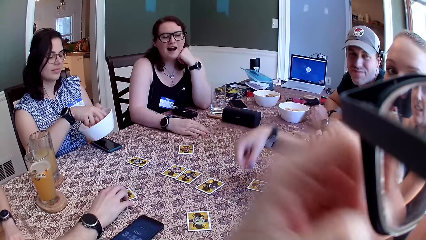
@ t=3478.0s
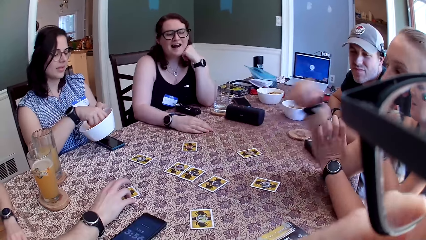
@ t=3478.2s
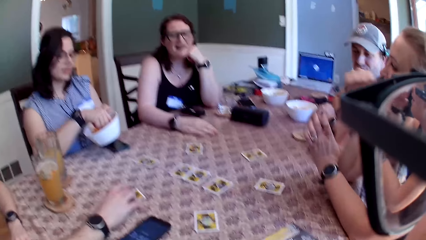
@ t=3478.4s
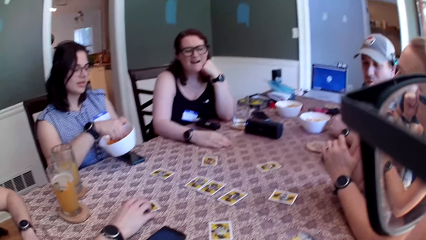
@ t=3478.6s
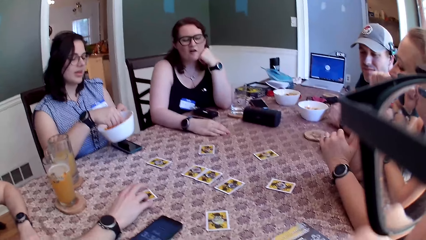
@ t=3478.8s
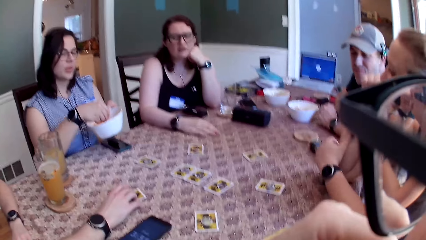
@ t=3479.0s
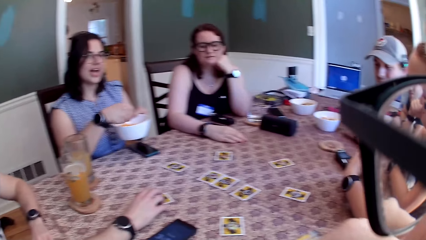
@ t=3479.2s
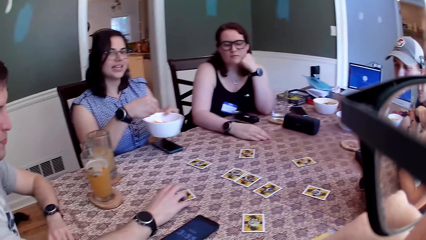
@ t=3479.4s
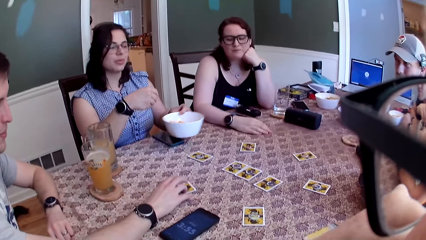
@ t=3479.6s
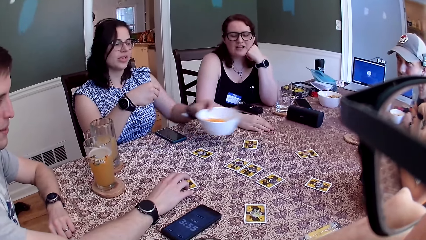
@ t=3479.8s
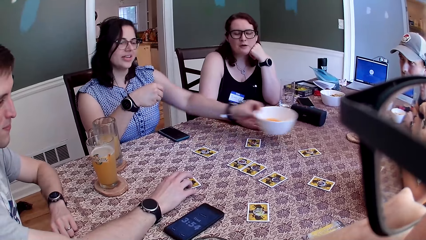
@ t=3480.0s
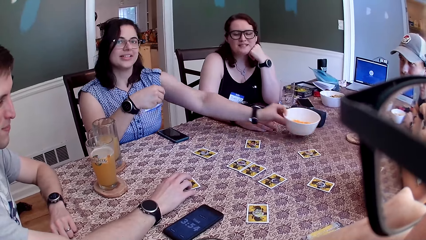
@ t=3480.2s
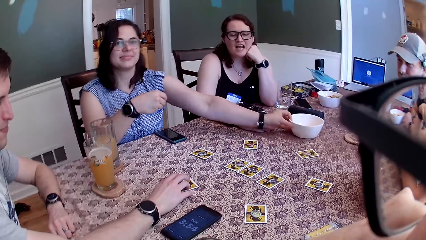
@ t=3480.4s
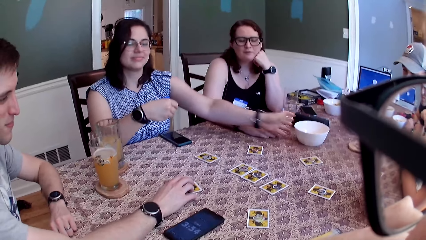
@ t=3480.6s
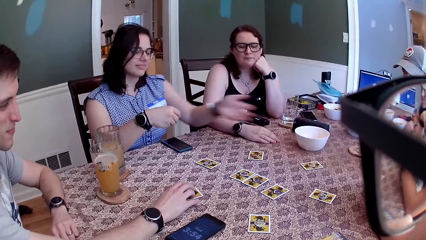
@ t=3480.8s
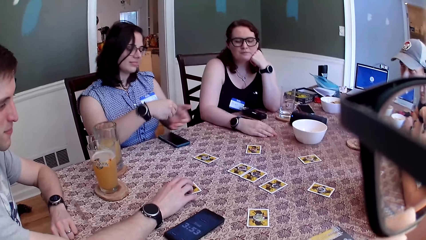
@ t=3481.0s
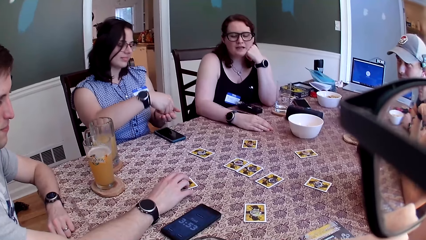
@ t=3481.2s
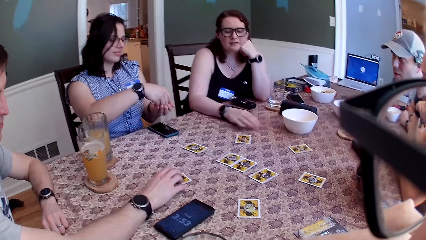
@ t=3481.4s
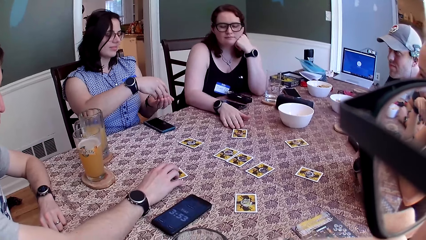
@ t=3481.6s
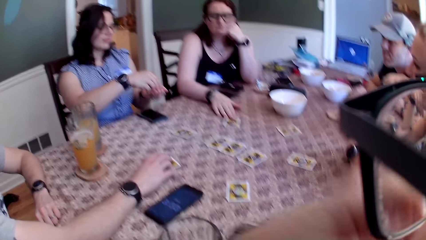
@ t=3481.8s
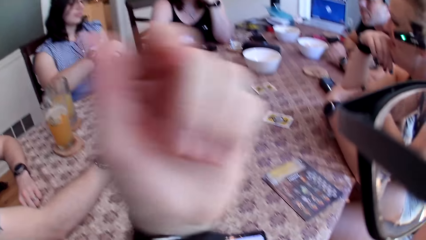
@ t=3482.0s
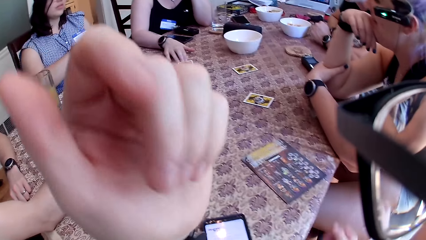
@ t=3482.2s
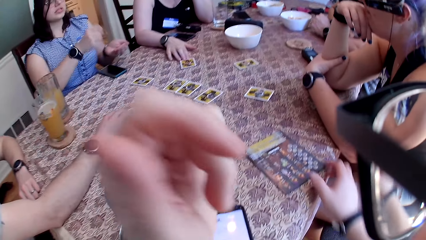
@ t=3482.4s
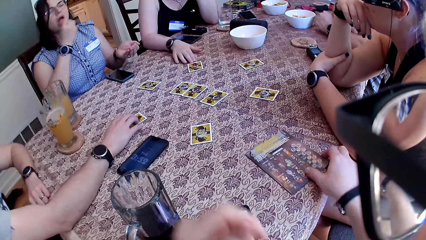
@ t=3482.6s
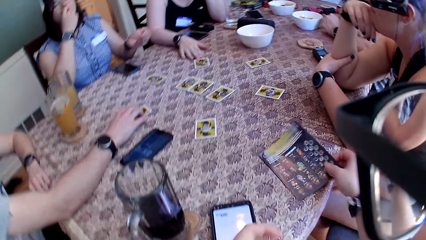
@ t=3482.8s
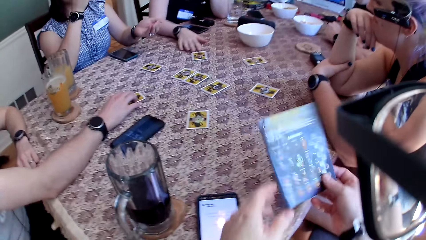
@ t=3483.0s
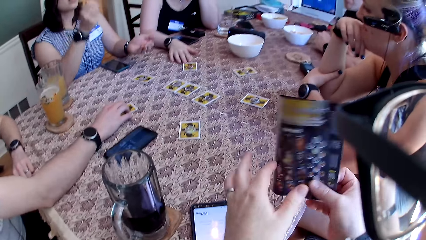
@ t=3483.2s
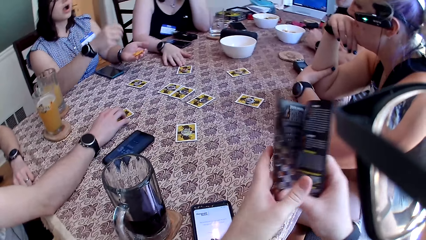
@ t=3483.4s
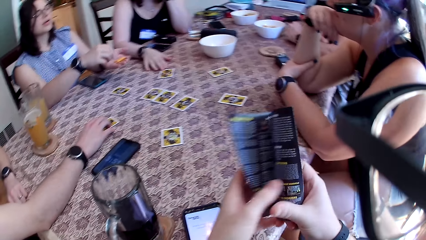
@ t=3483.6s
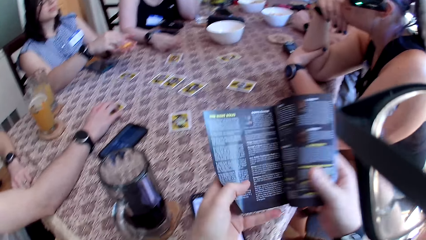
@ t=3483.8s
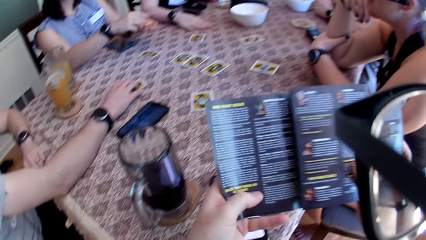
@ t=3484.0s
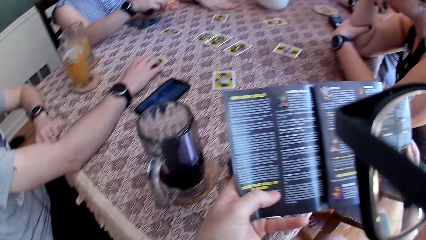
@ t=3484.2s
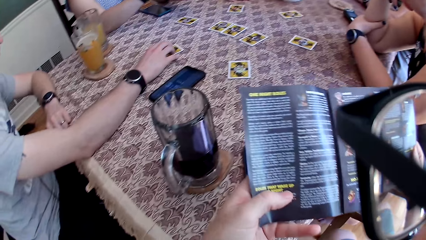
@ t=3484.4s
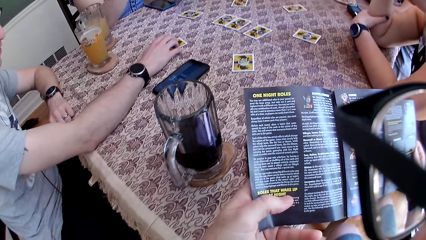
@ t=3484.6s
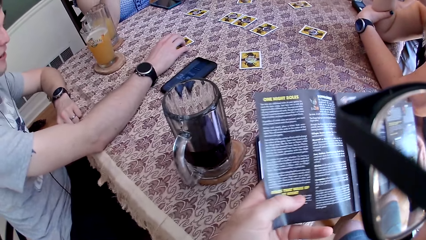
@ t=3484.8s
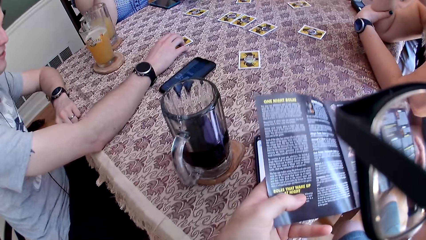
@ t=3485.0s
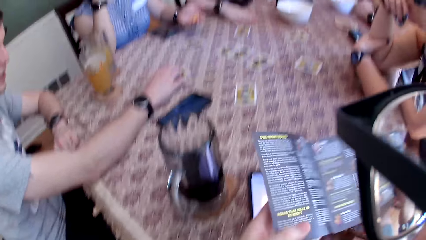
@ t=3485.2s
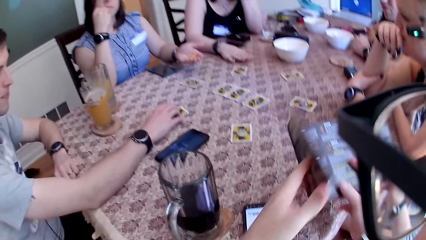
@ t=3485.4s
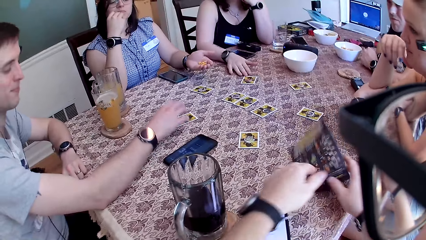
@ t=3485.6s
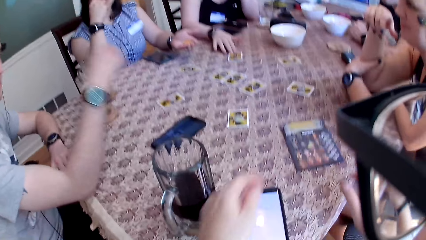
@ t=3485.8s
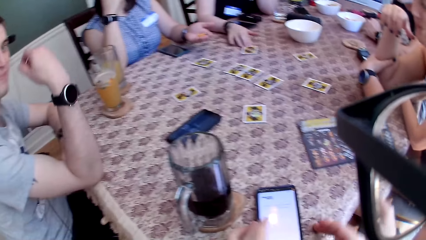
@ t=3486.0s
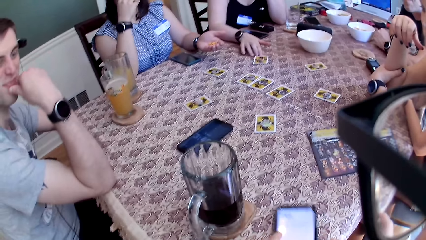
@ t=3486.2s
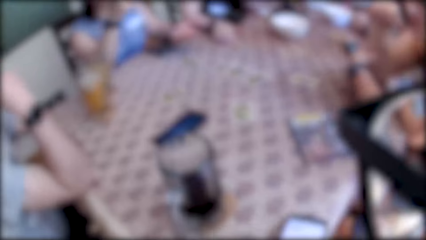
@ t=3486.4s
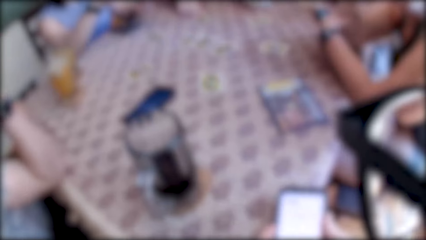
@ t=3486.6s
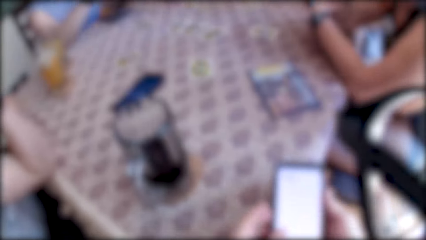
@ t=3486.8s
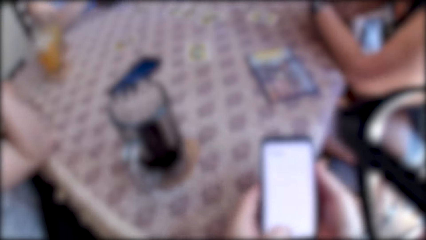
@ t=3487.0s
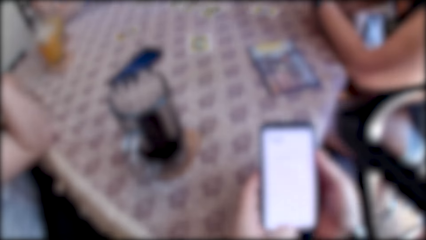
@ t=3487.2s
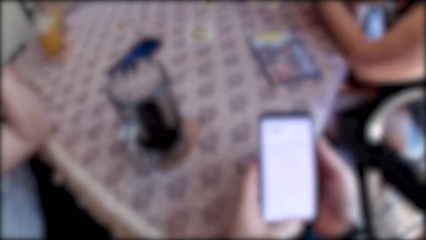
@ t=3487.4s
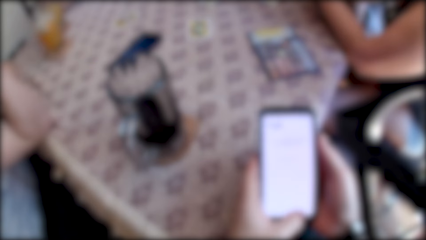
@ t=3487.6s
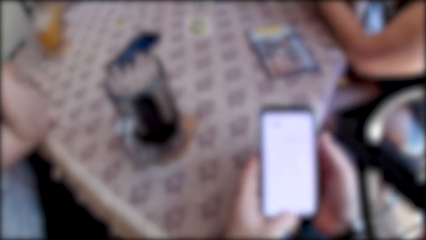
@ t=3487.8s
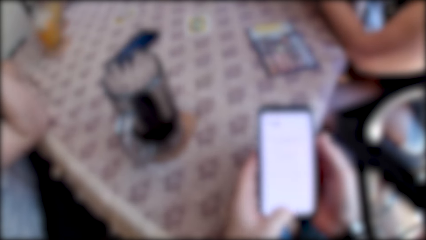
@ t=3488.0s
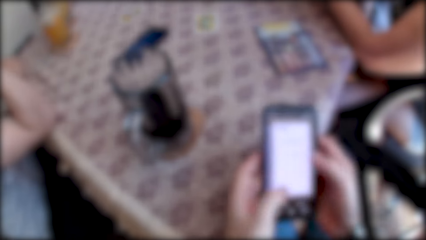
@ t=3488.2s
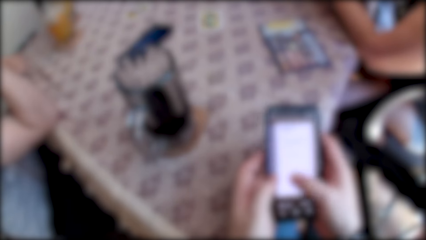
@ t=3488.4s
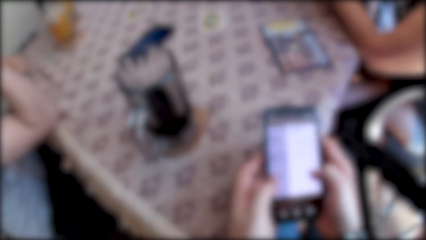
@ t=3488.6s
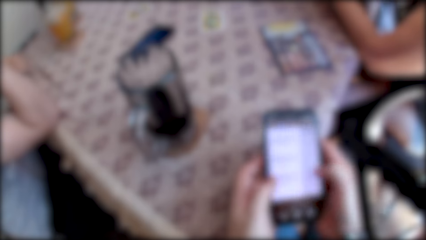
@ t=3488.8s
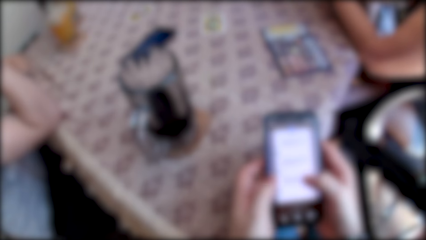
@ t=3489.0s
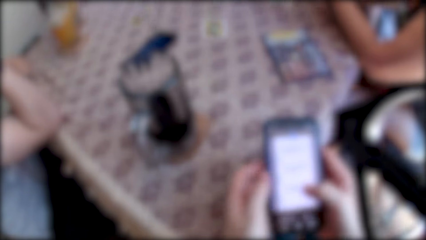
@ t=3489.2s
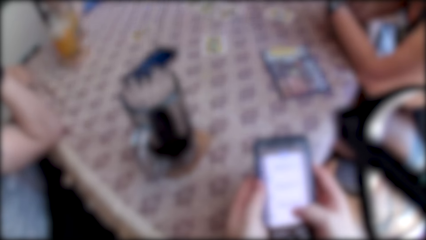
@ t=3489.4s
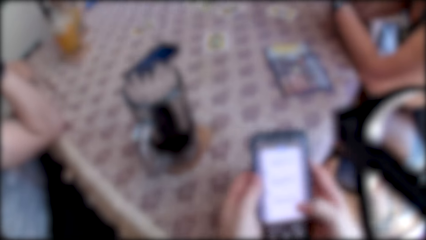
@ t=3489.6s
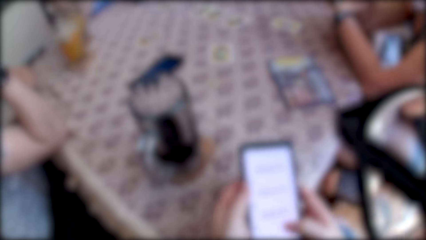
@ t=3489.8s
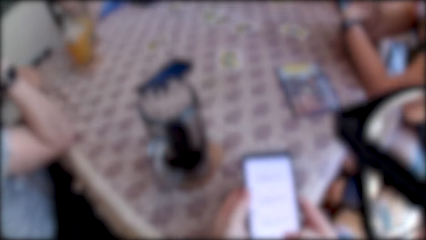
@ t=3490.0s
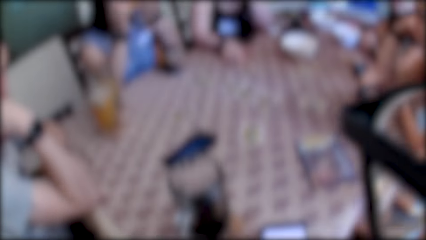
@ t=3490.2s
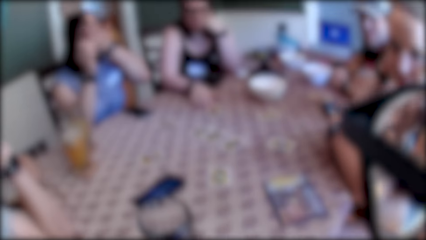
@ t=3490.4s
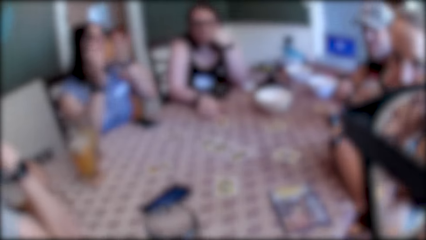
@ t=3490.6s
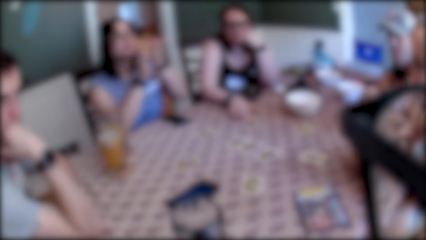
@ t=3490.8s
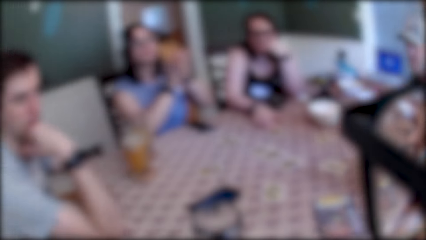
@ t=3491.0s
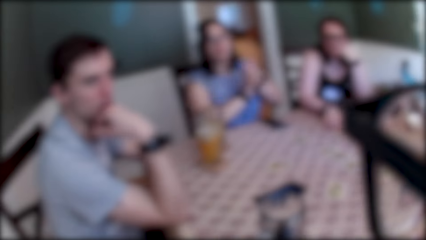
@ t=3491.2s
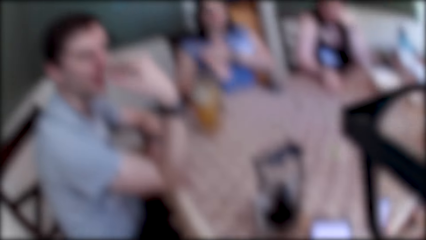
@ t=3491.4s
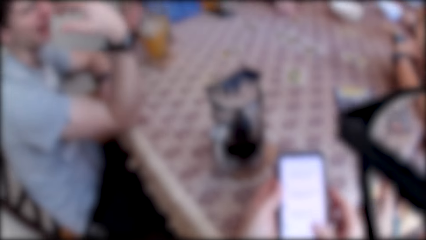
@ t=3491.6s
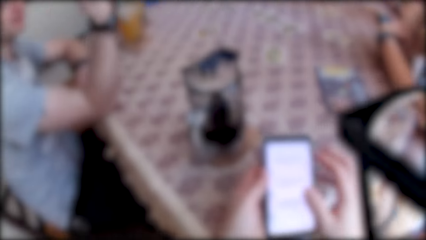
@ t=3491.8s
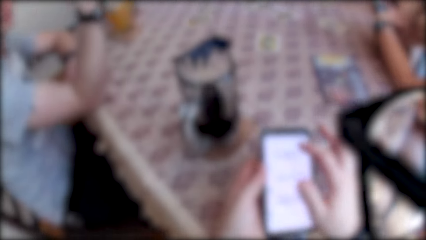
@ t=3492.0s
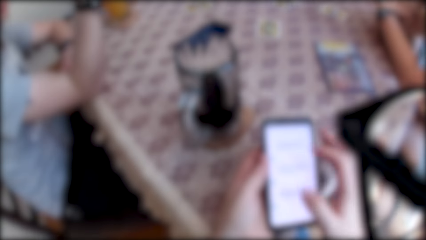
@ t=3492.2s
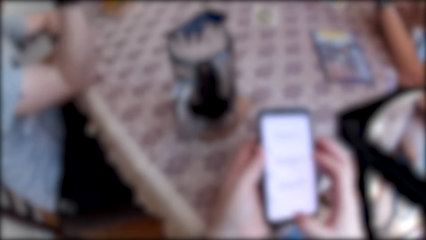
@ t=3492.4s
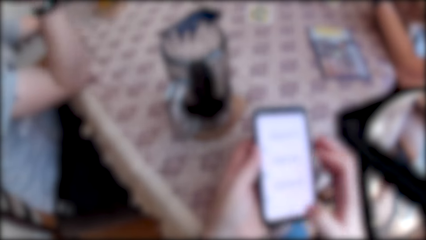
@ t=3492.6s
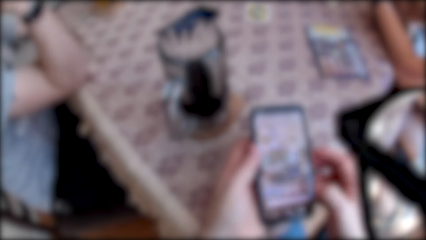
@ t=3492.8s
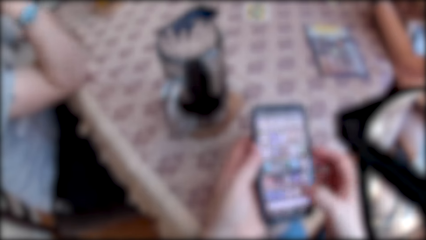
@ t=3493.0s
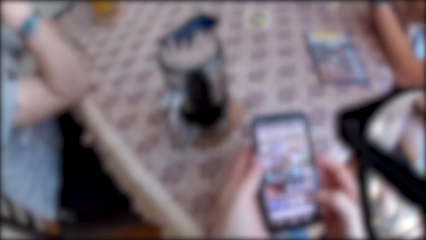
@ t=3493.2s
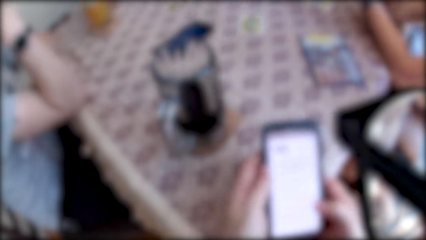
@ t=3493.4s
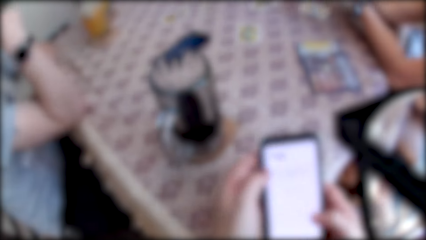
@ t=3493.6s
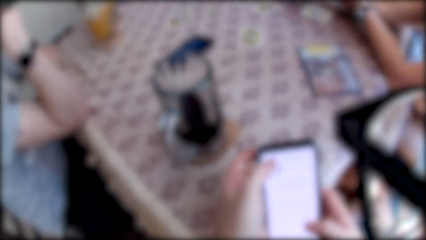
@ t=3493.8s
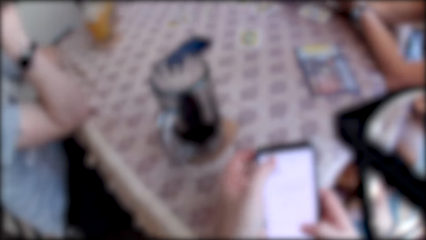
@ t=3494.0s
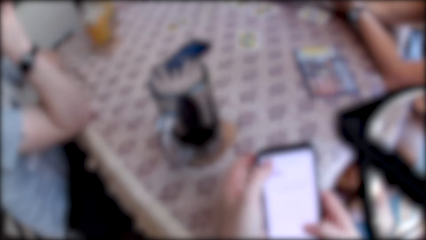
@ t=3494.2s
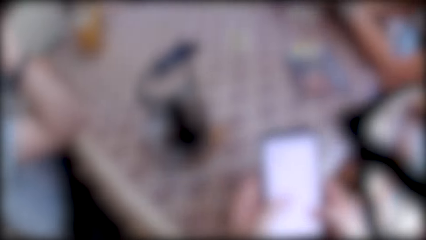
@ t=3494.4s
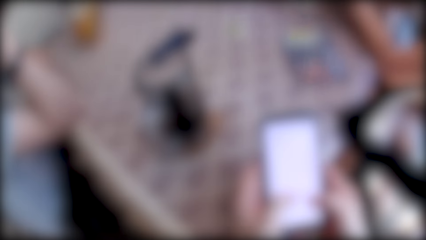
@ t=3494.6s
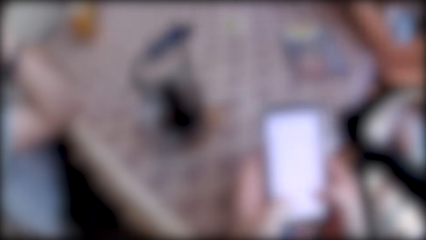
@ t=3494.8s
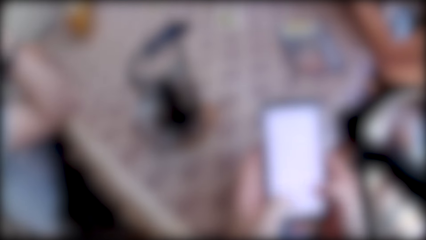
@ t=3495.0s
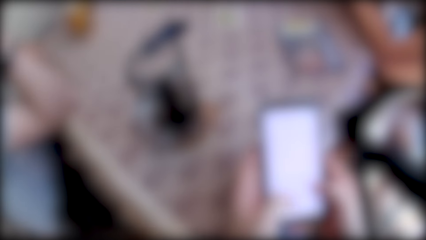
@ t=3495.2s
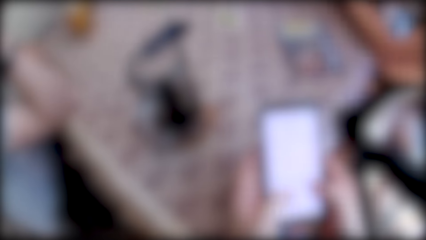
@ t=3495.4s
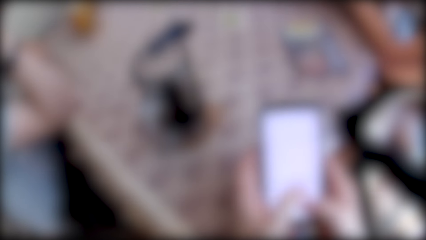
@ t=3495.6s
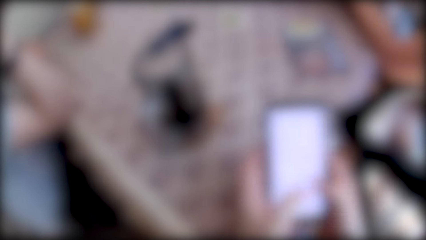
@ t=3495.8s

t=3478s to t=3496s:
A woman laughs. Another woman takes some cheese puff from the bowl in her left hand with her right hand. The camera wearer speaks to a group of people at the table. The other woman drops the bowl on the table with her right hand. The first woman speaks to the group of people and the camera wearer at the table. The other woman drops the cheese puff in her right hand on her left hand. The camera wearer picks a manual or booklet from the table with his right hand. The other woman eats a snack. The camera wearer flips the booklet. He opens the manual with his hands. The other woman picks a snack from the left hand. The camera wearer stares at the booklet. A man speaks to the camera wearer. The camera wearer drops the book on the table with his hands. He picks up the phone from the table with his hands. He operates the phone with his hands. He speaks to the group of people at the table. He looks around. The man speaks to the camera wearer. The camera wearer operates the phone.
